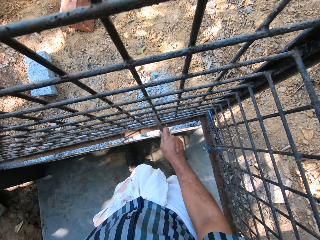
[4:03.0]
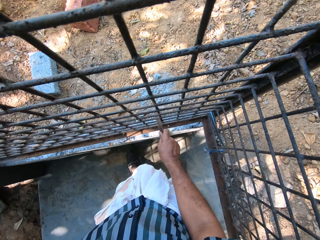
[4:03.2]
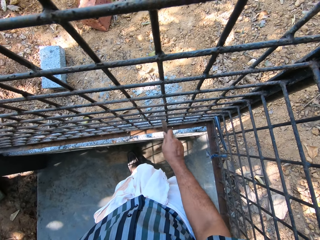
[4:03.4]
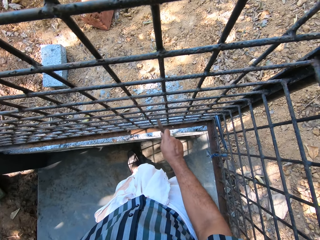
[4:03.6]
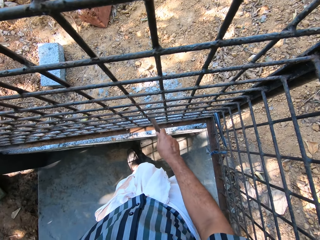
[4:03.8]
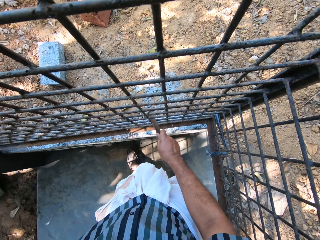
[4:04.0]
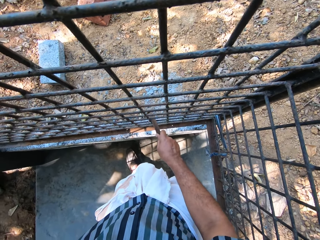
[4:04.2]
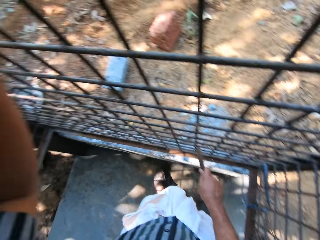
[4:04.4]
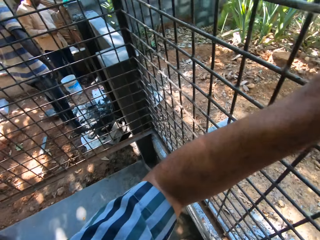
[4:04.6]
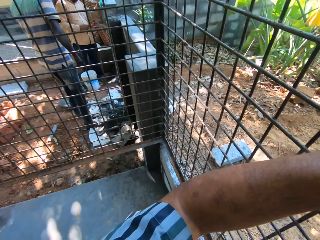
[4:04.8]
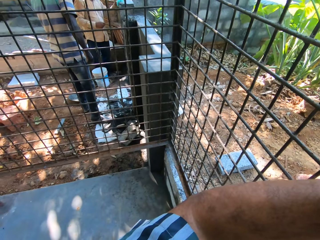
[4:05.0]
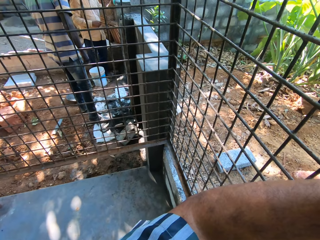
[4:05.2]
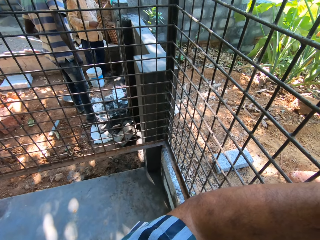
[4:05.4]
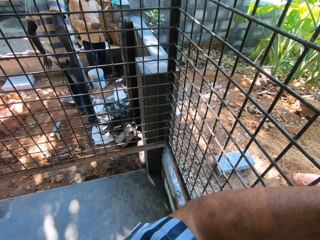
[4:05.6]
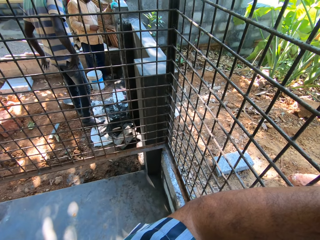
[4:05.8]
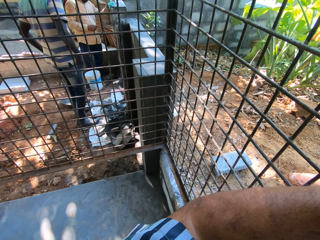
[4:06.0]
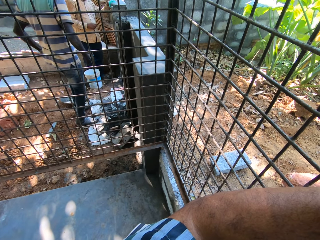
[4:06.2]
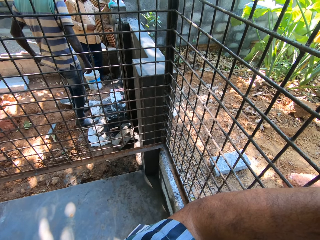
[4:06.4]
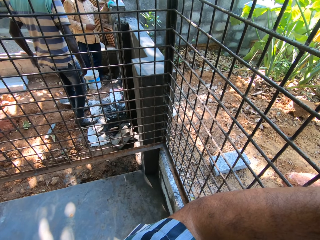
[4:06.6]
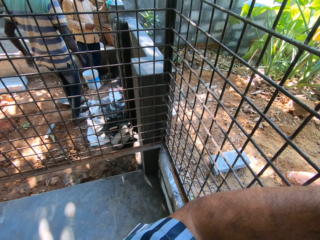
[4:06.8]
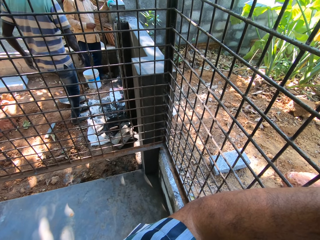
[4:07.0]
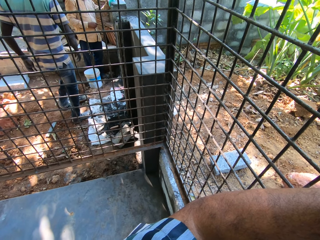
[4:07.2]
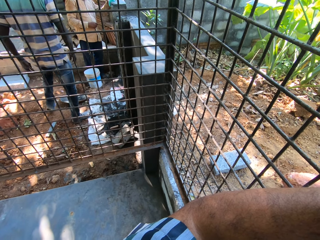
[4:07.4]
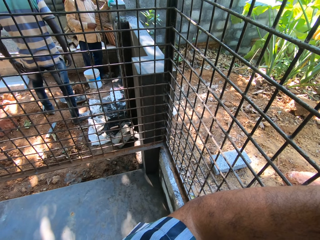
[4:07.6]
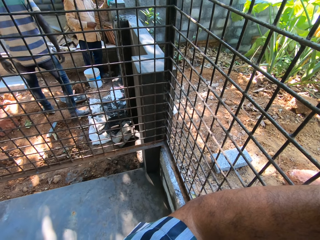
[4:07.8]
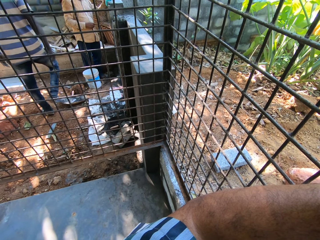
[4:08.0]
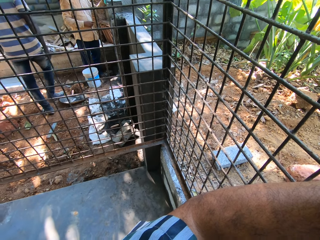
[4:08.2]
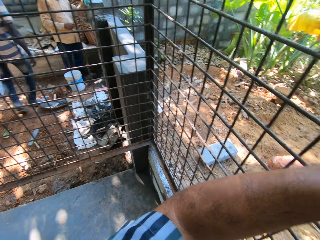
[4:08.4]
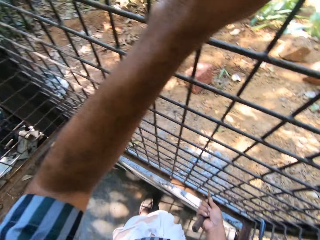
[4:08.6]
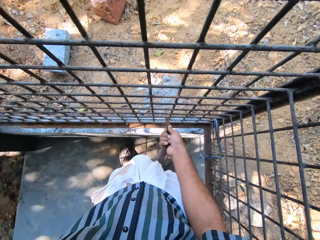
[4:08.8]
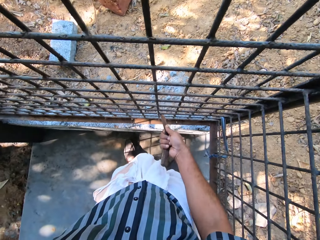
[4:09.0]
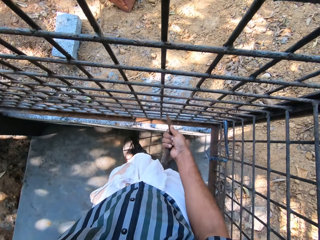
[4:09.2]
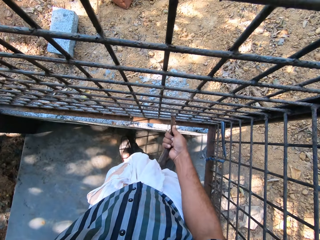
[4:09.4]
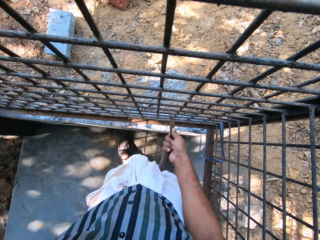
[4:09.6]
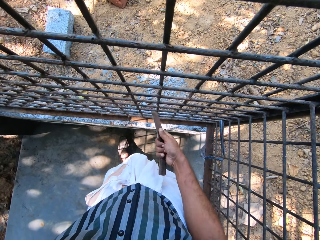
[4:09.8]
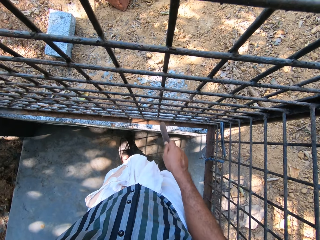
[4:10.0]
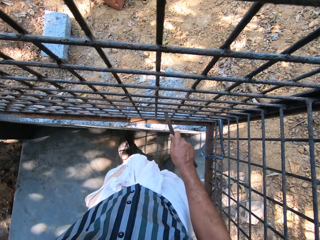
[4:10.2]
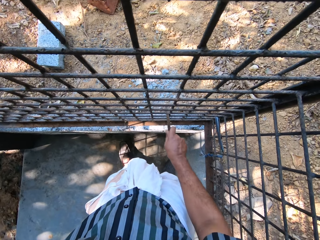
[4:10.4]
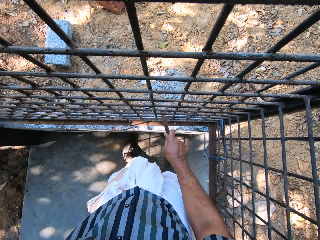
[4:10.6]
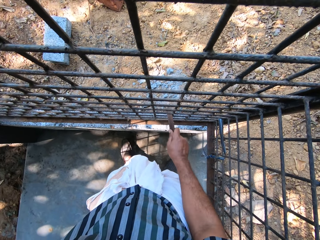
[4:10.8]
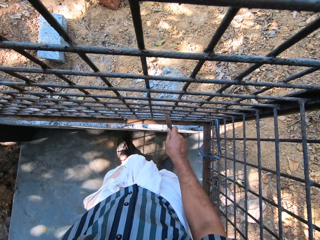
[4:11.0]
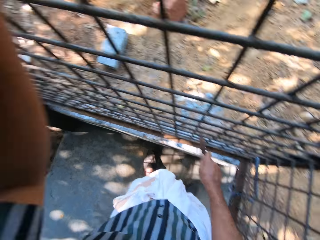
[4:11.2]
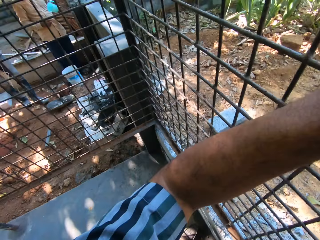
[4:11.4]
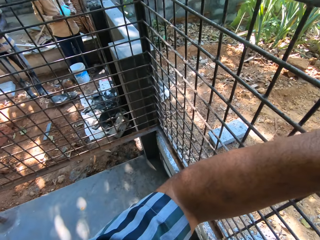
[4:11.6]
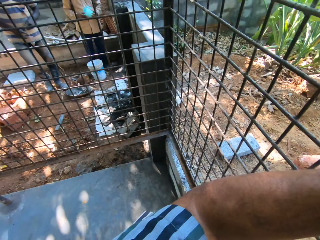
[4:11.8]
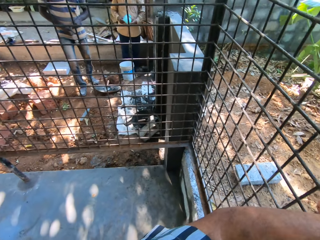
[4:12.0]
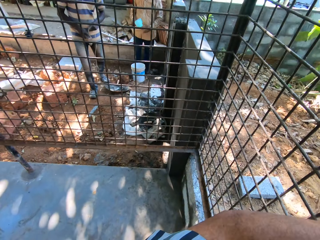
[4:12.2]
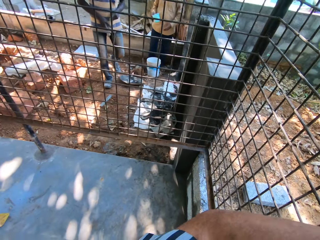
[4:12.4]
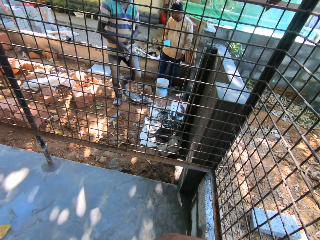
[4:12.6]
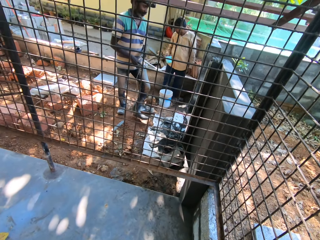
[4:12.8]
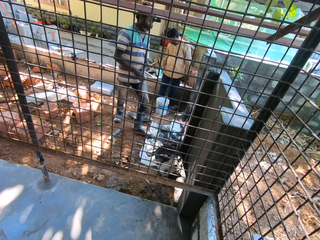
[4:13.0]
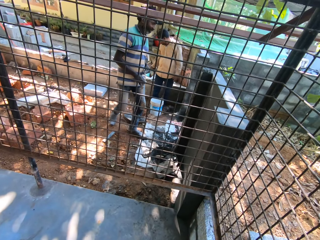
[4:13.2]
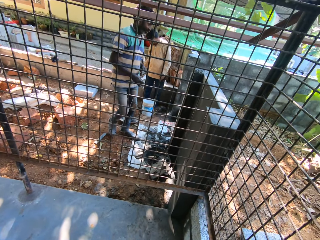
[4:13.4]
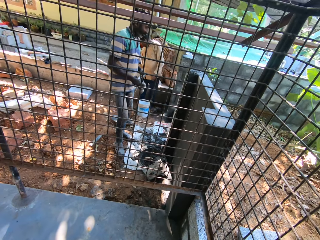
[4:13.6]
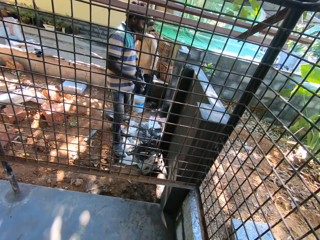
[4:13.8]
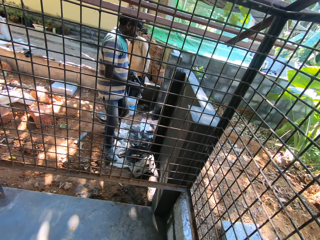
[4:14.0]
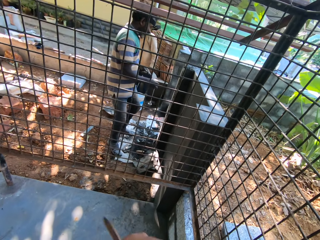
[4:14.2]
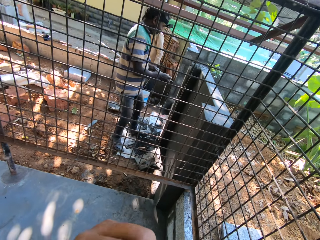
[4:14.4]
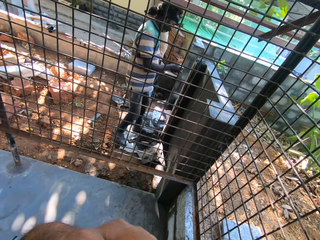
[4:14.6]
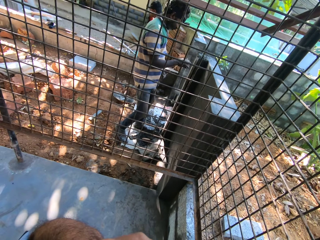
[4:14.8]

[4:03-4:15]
The camera wearer converses with the man. They look around. They scrub a metal mesh. They look around.

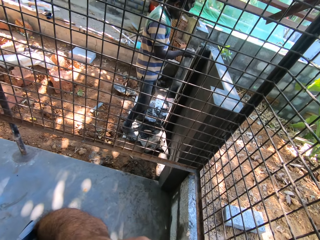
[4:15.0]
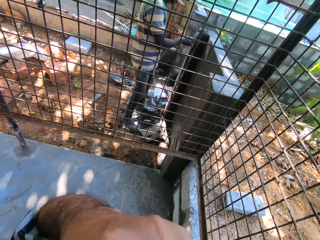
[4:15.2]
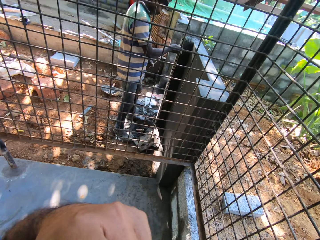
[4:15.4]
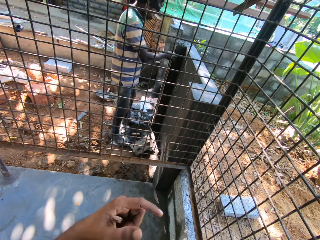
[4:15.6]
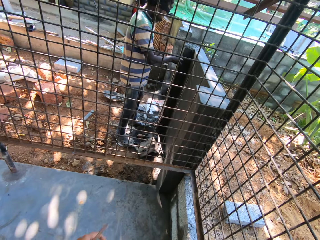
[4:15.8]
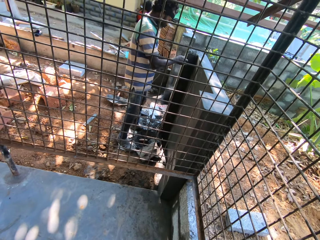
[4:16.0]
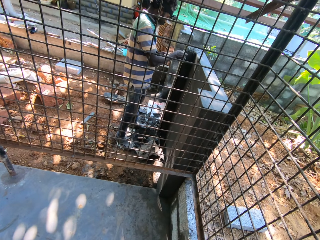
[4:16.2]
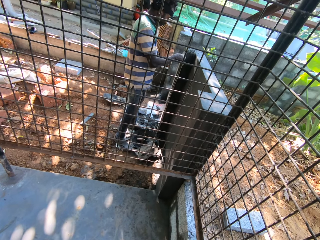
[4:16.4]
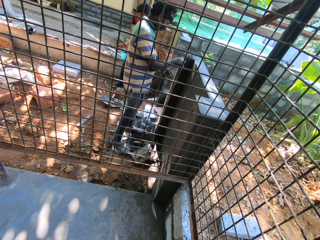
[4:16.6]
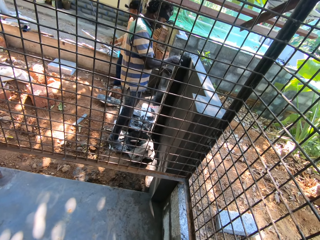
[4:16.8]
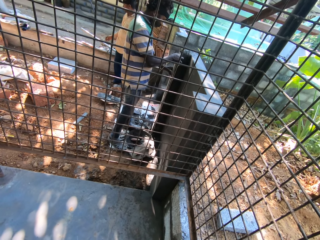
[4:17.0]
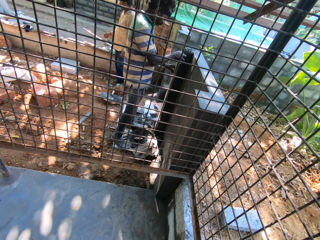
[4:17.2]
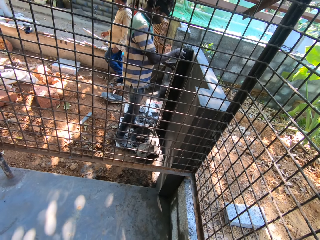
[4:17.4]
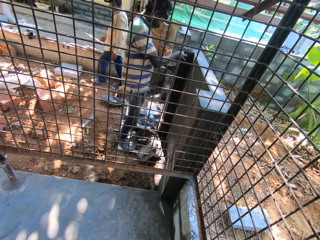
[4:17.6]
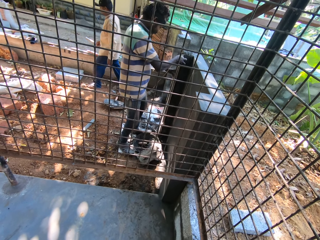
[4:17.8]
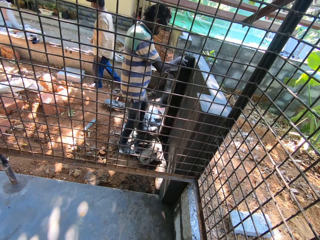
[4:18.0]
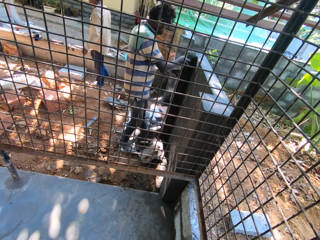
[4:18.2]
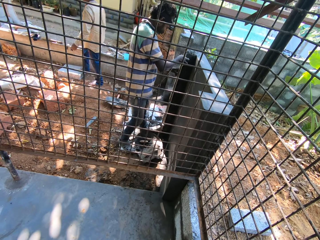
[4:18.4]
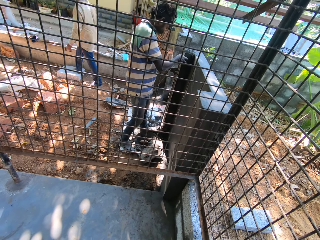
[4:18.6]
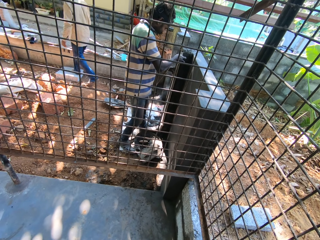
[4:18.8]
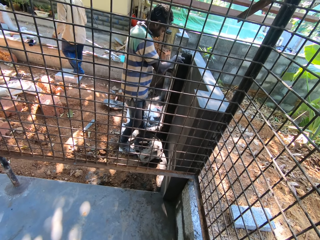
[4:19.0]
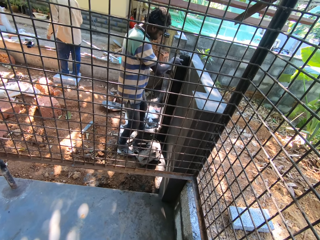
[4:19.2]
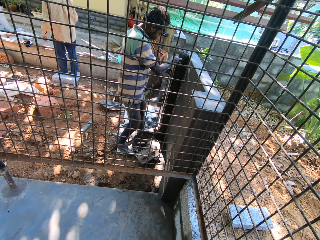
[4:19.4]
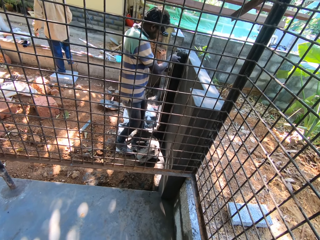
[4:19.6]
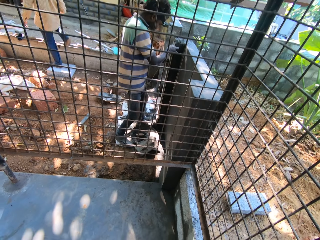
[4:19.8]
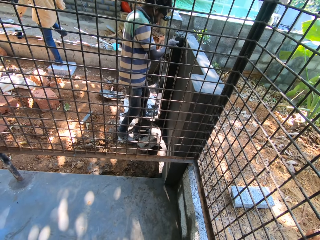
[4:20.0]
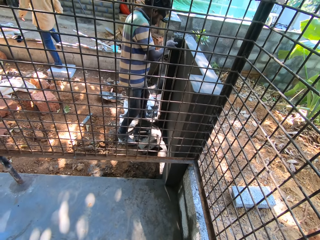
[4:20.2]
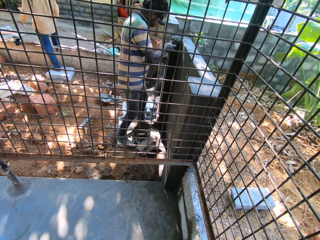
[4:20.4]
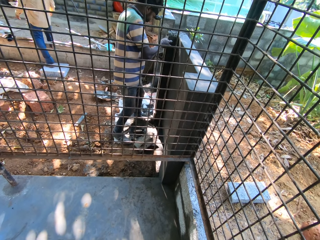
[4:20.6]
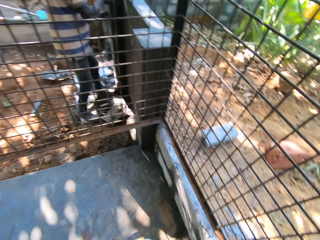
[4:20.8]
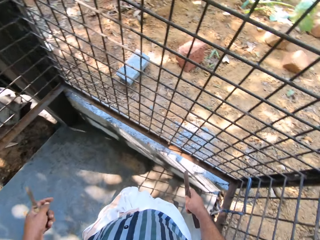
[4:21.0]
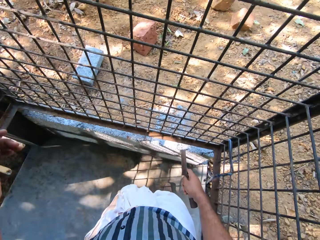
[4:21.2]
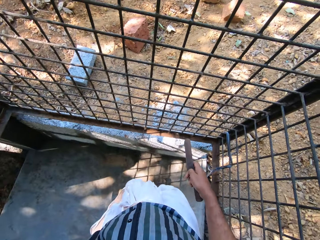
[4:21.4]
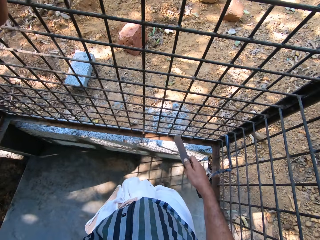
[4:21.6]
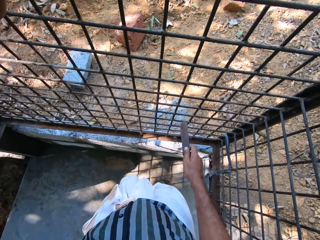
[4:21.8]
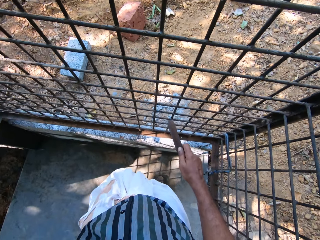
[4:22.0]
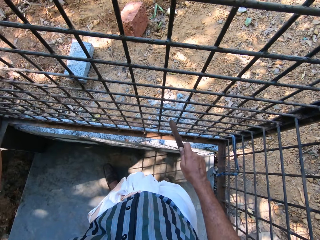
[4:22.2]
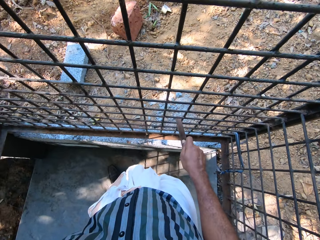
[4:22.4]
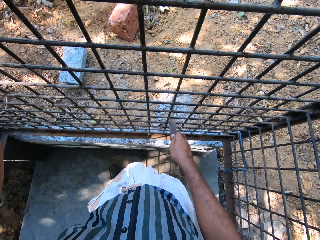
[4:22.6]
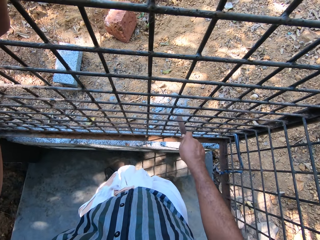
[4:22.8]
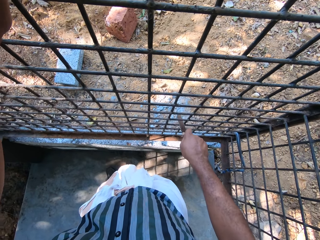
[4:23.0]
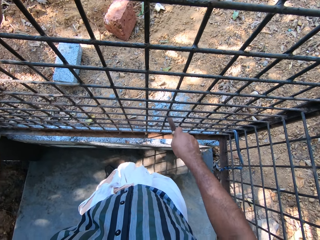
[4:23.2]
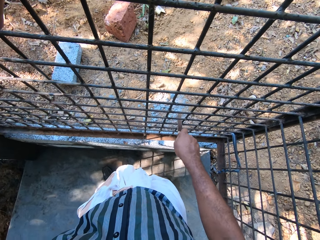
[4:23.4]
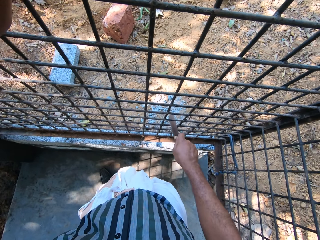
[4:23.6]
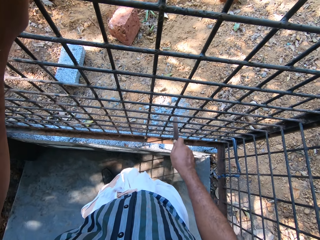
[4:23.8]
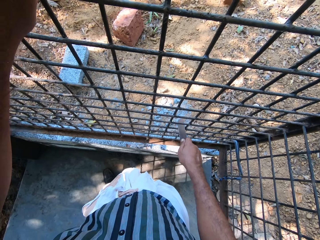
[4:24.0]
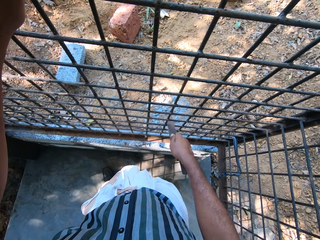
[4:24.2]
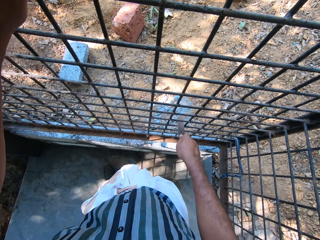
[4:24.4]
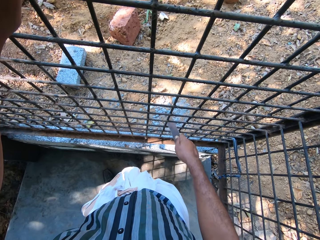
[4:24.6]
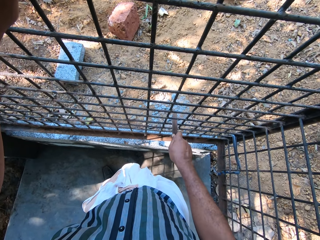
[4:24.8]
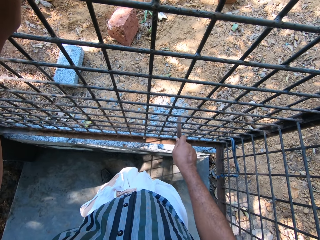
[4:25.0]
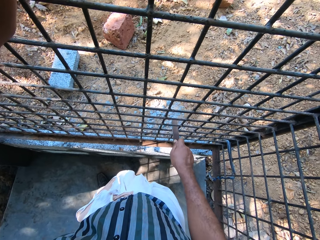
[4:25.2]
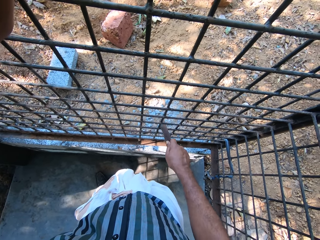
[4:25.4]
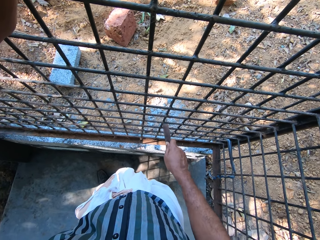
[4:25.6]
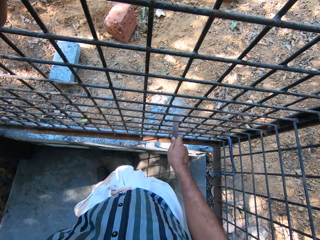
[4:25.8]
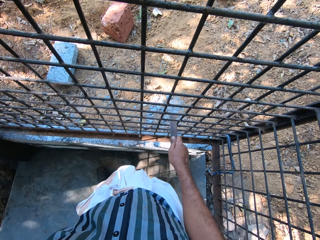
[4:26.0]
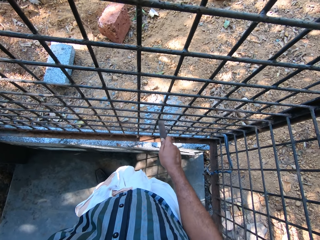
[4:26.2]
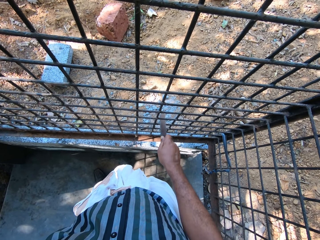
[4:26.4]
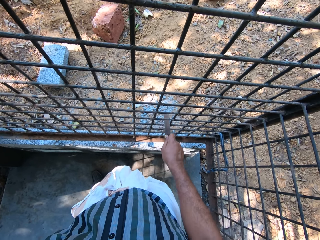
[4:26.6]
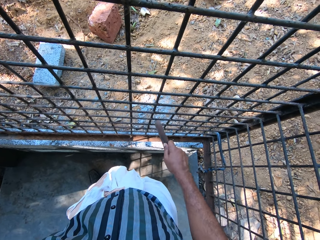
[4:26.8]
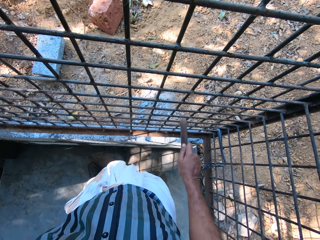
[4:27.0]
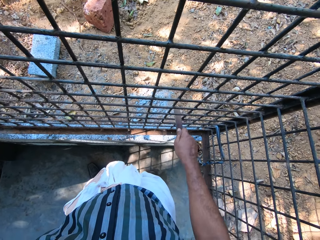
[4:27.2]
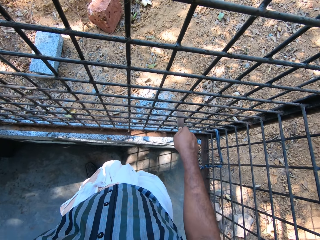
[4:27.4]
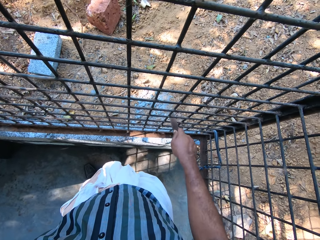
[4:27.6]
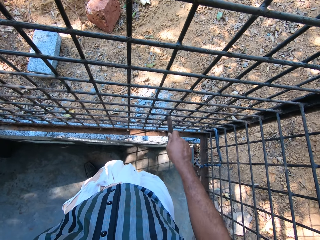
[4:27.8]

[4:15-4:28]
The man measures the fence with a measuring tape in his hands. The camera wearer scrapes the mesh gate with the scraper in his right hand.
